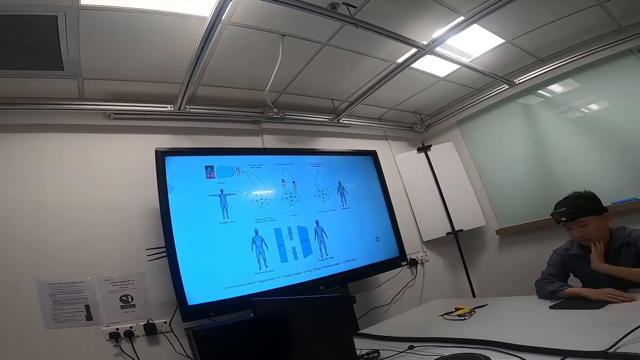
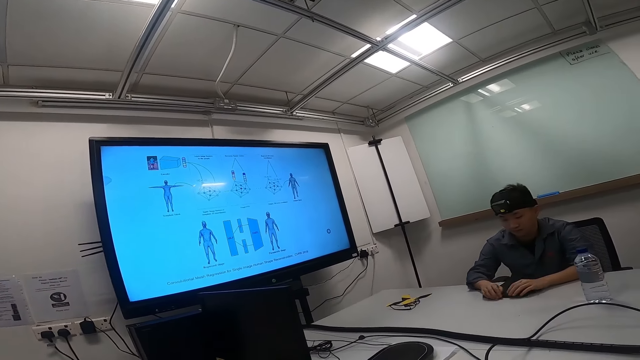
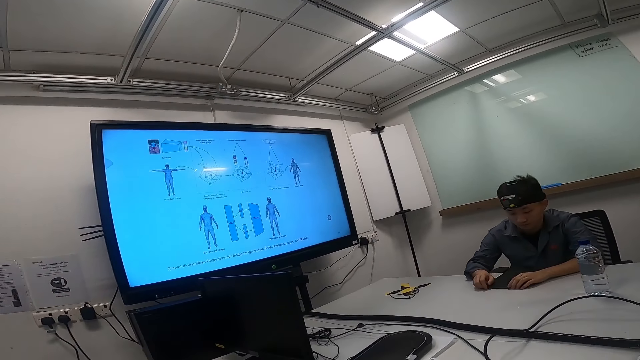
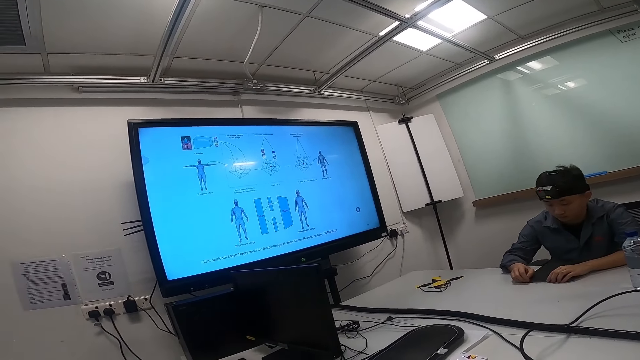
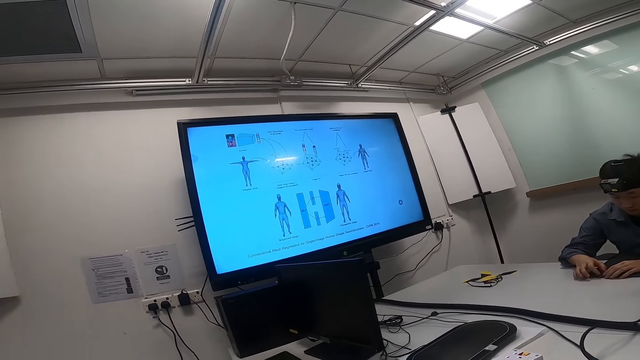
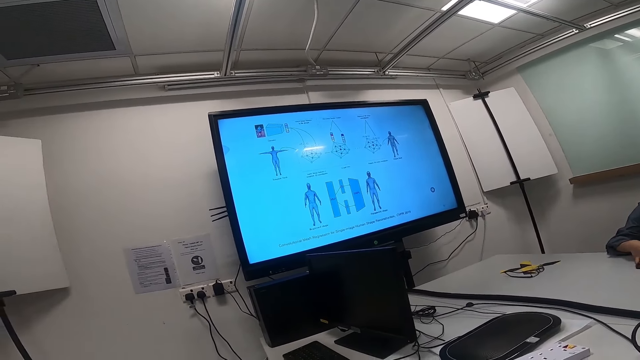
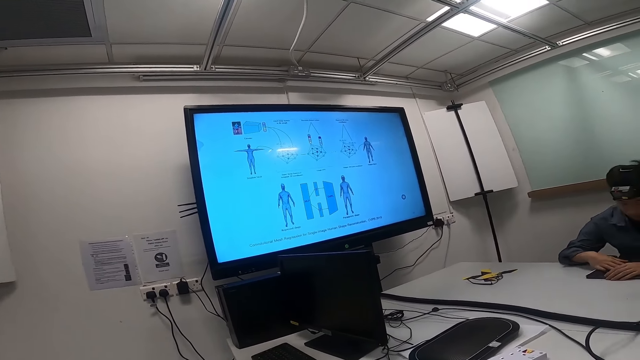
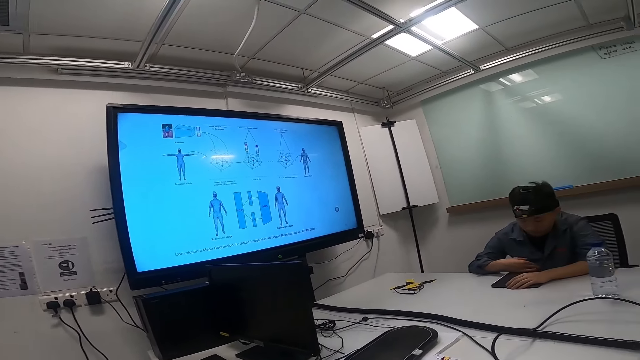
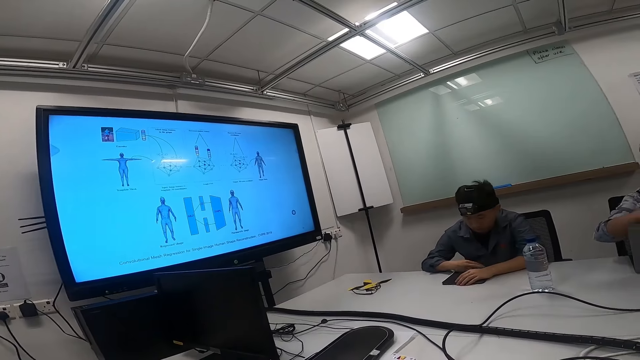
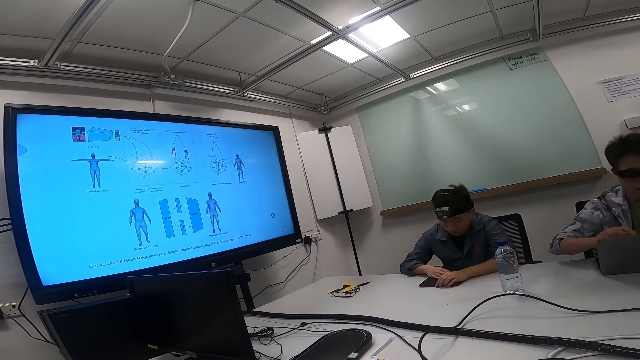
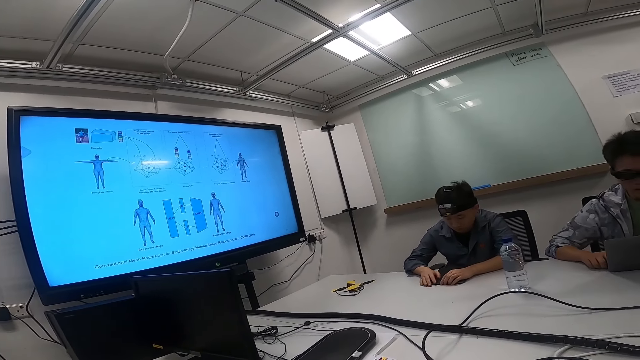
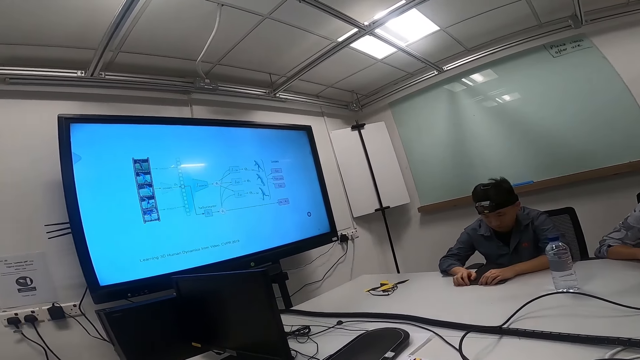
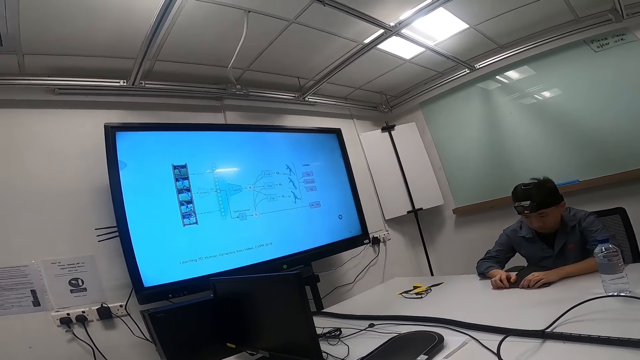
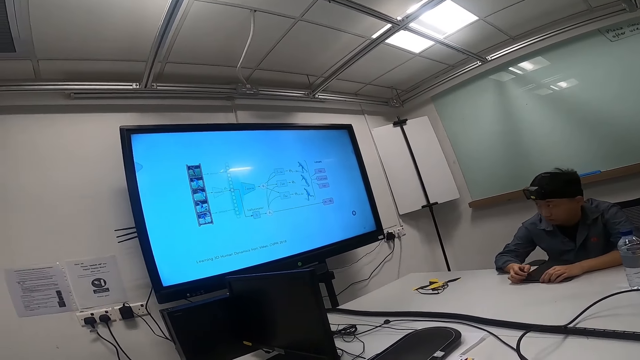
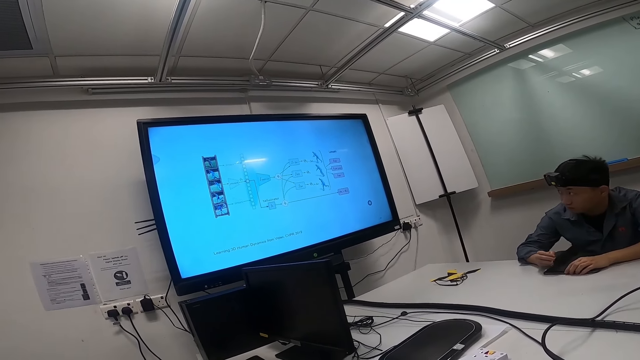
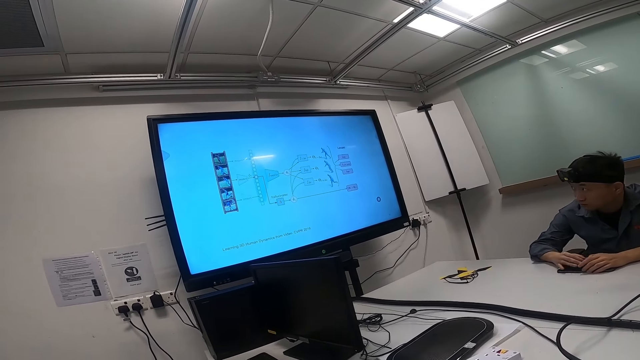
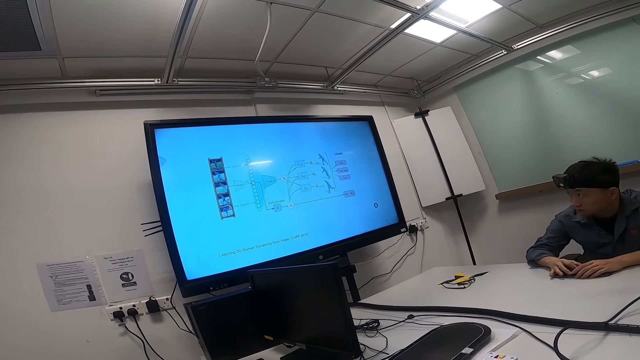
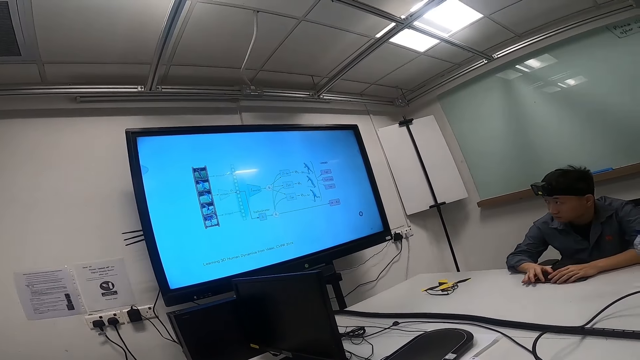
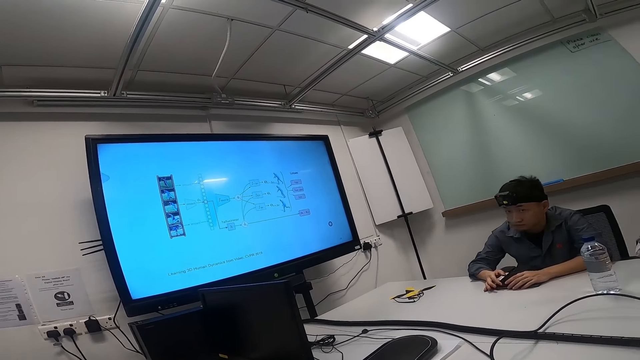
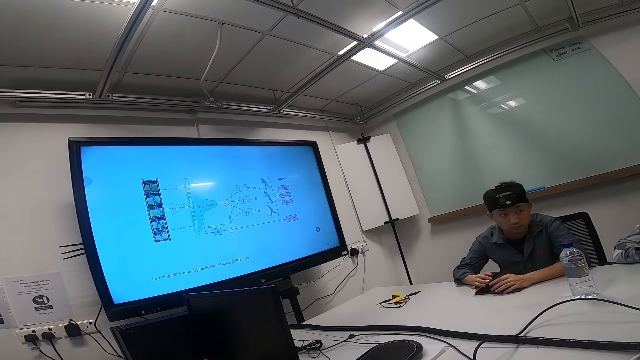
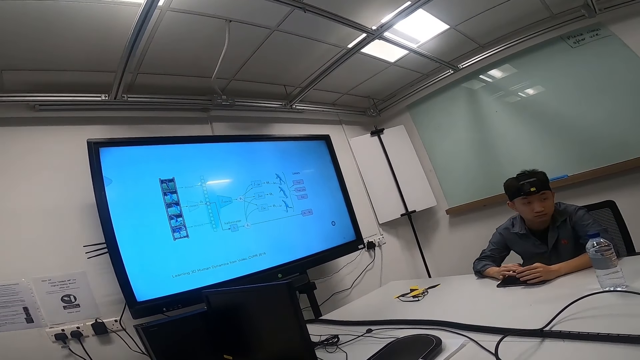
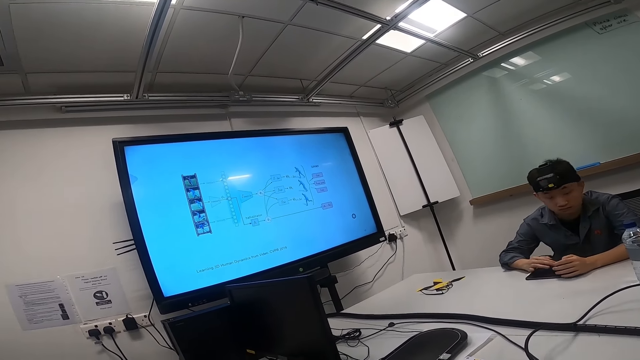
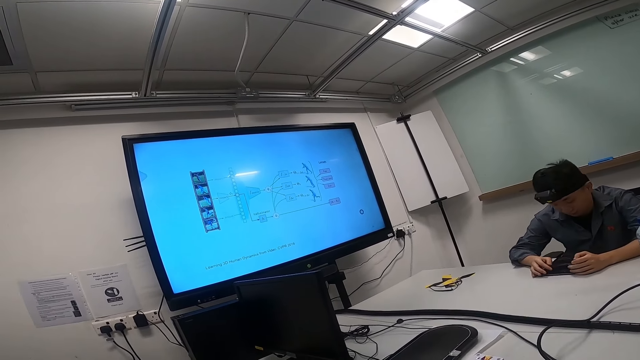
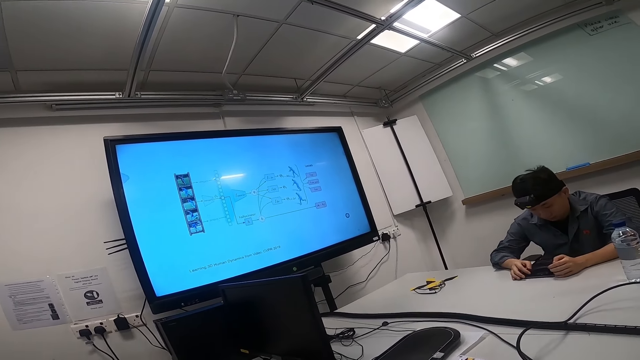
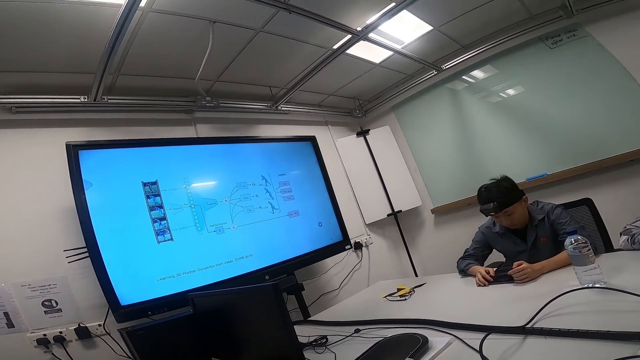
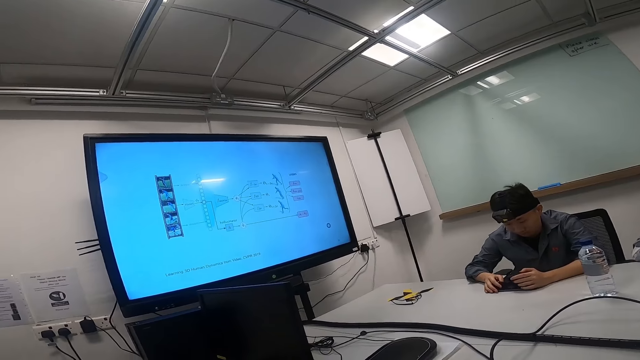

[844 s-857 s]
A man puts his hands on the table. He gazes around and moves his hands. The man grasps a black book on the table. The camera wearer stares around. Another man touches the laptop. He operates the laptop on the table. The first man touches the tablet. He watches the news on the smart TV. The first man looks at the other man.

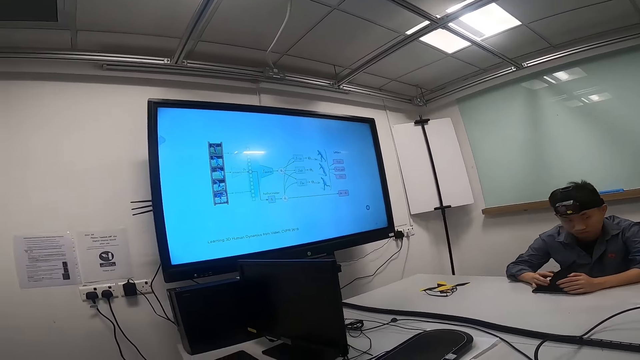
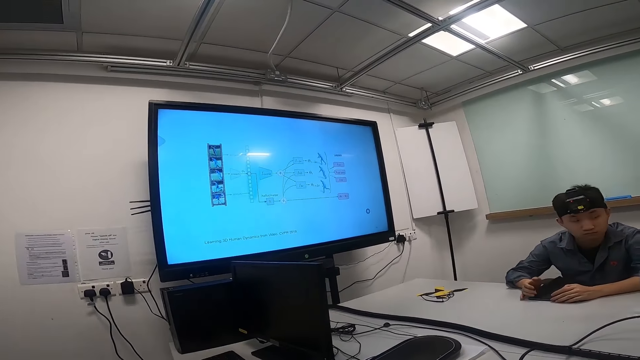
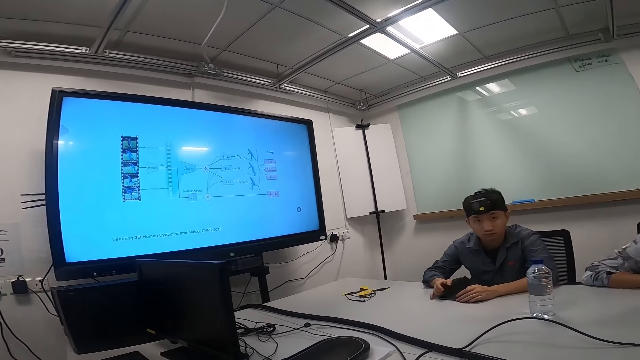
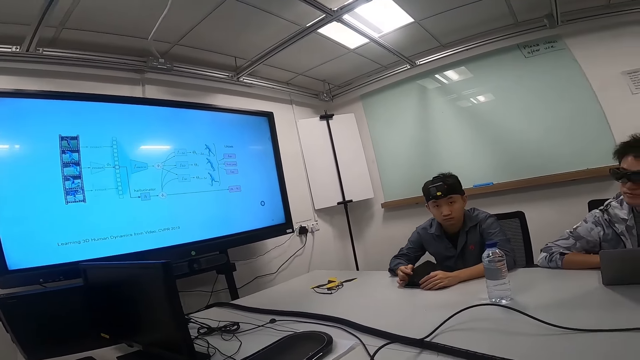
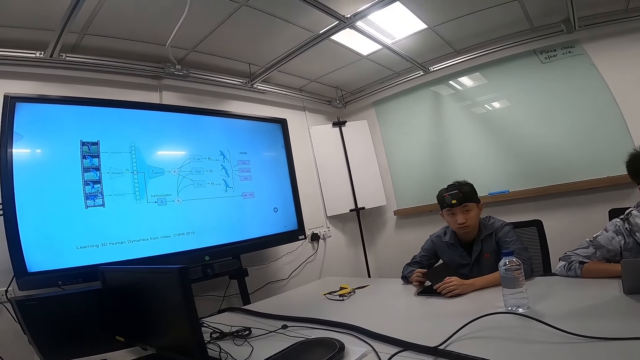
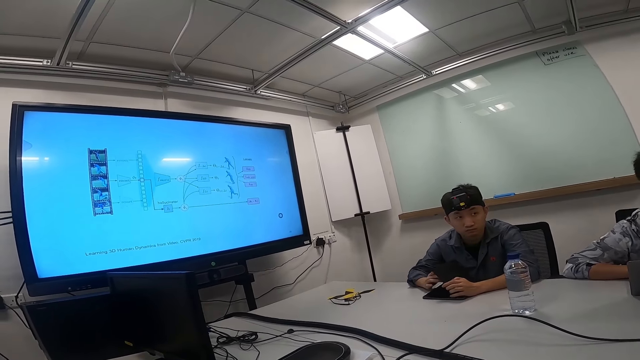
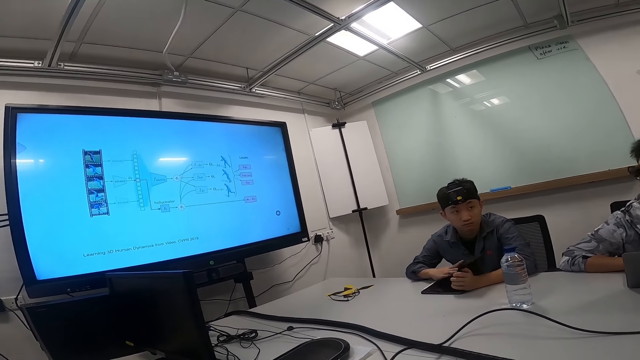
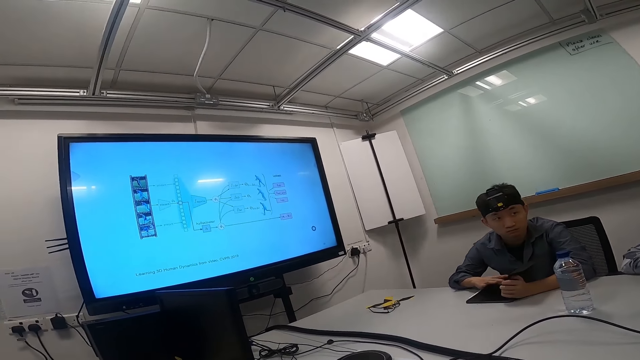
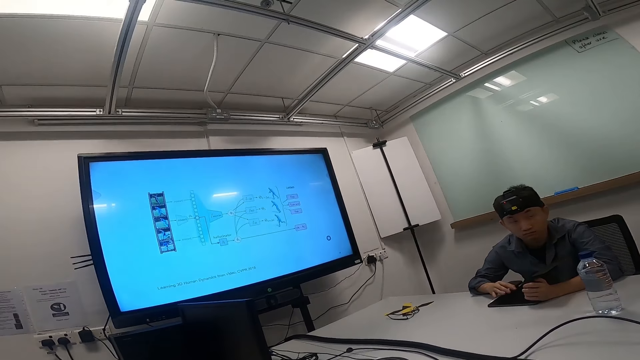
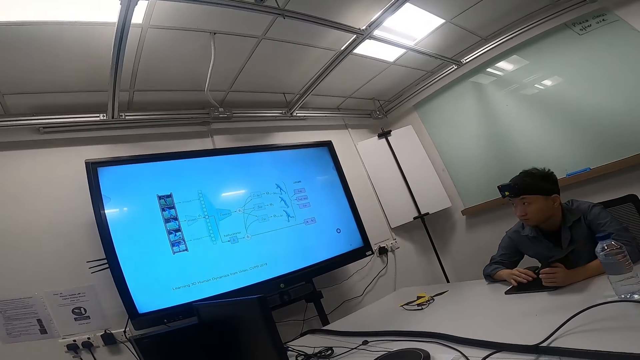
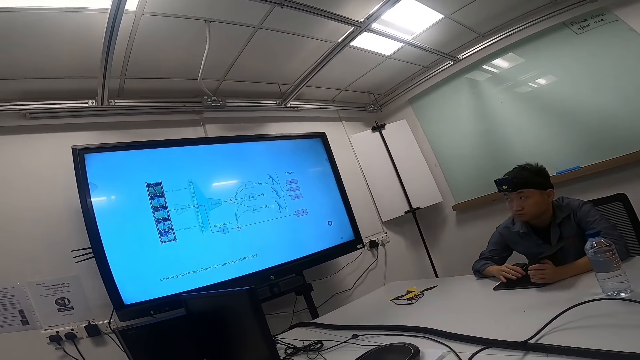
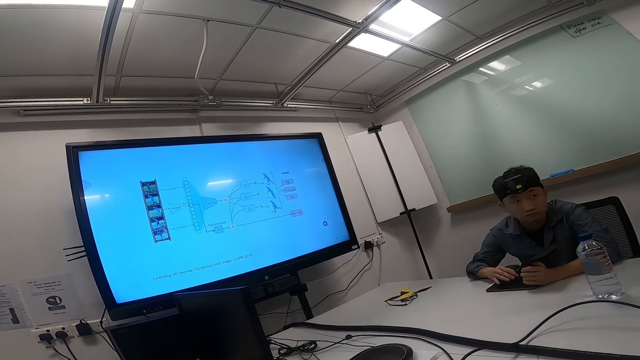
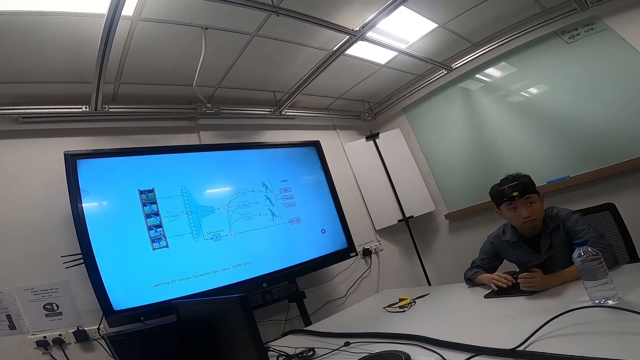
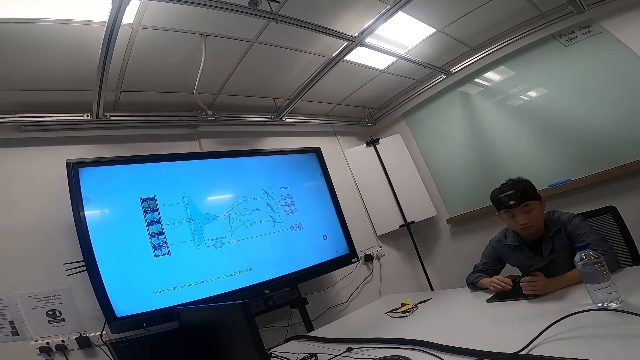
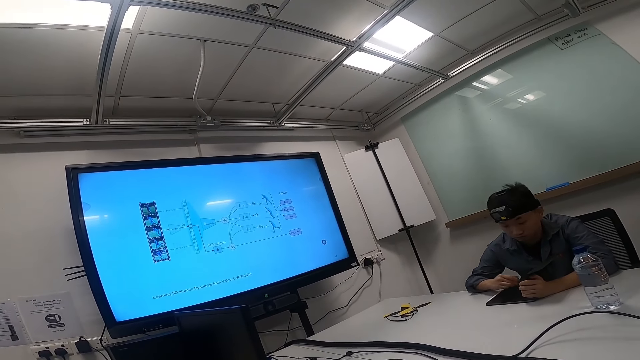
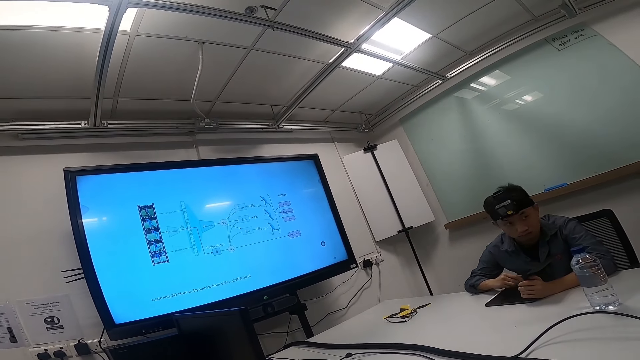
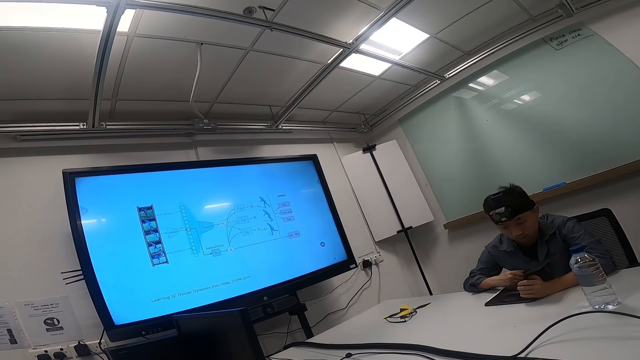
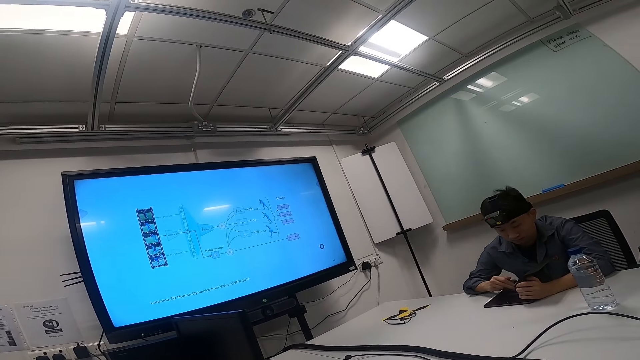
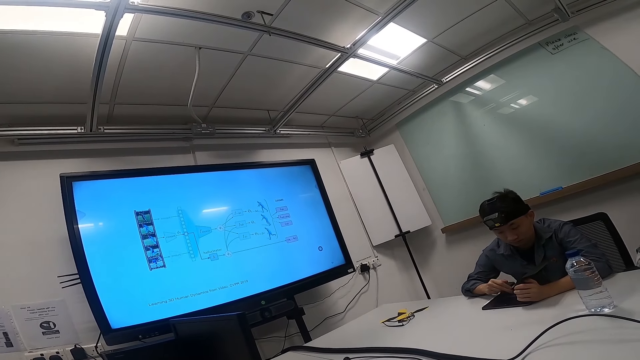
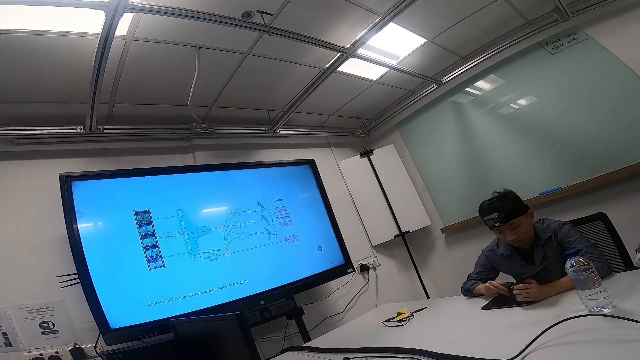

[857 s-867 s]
A person opens the tablet cover. He stares on the smart TV. He looks at the camera wearer. He looks at his Android tablet.
